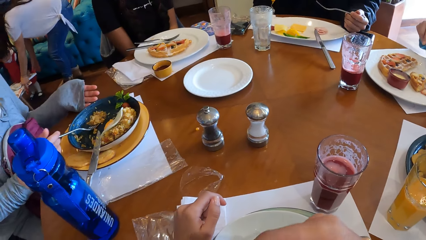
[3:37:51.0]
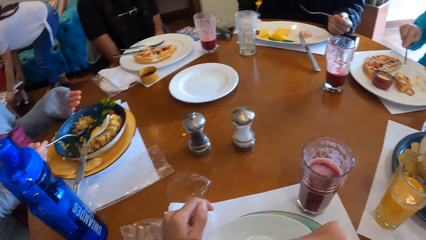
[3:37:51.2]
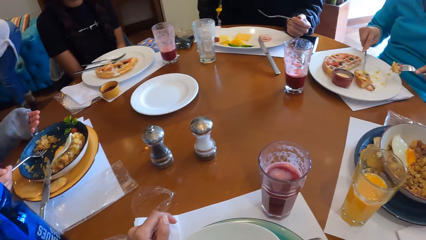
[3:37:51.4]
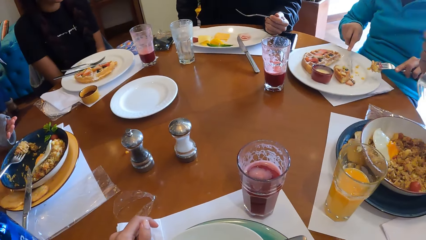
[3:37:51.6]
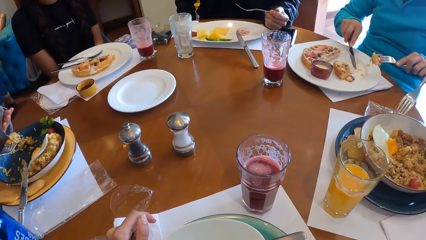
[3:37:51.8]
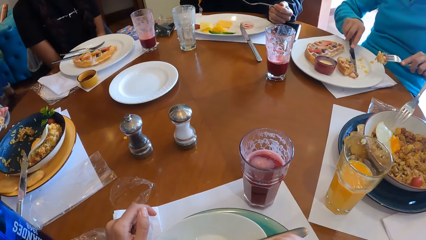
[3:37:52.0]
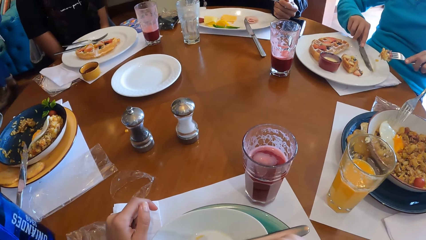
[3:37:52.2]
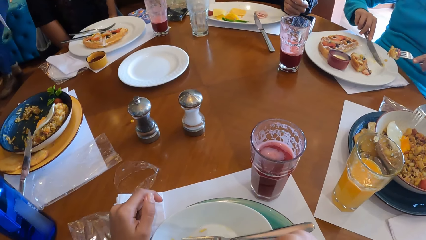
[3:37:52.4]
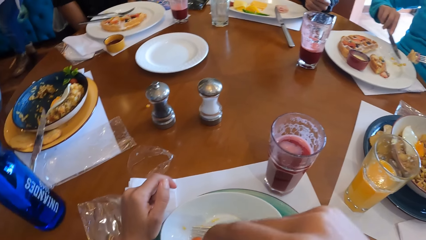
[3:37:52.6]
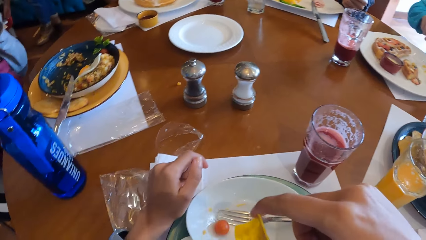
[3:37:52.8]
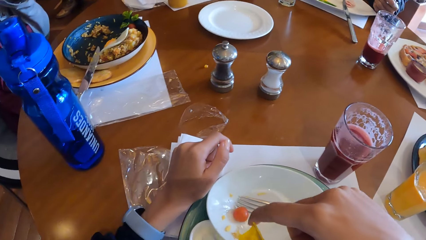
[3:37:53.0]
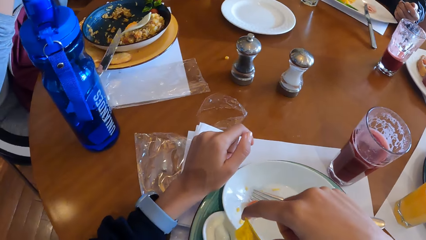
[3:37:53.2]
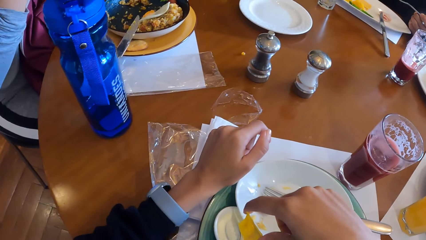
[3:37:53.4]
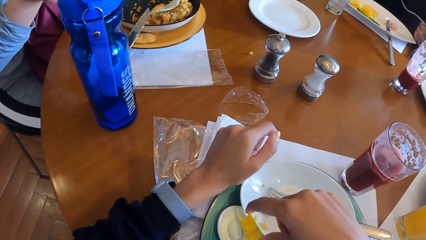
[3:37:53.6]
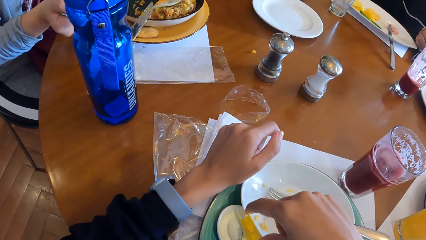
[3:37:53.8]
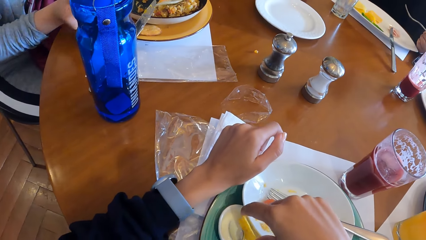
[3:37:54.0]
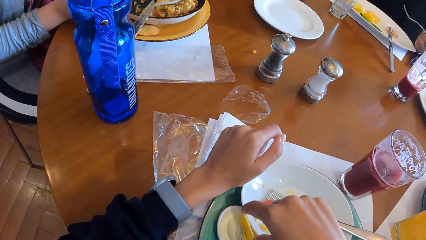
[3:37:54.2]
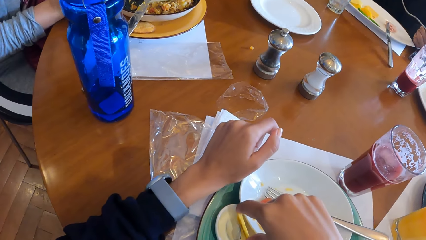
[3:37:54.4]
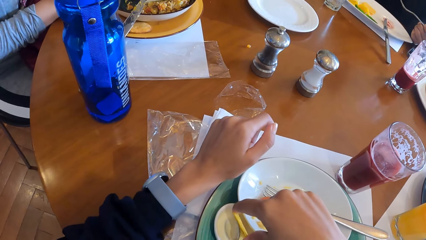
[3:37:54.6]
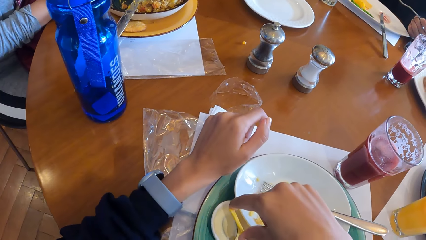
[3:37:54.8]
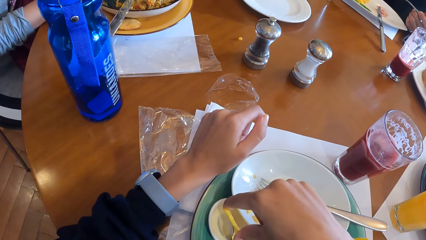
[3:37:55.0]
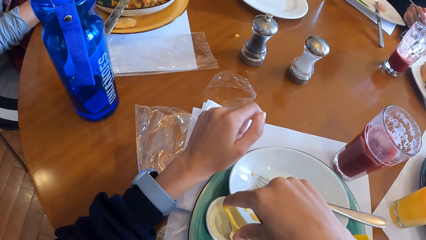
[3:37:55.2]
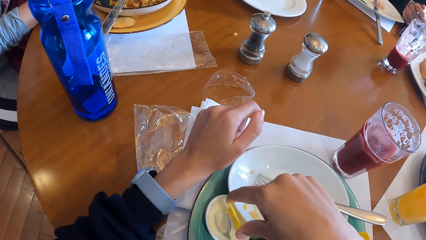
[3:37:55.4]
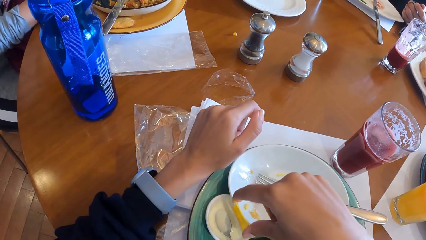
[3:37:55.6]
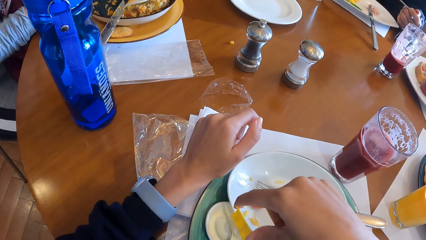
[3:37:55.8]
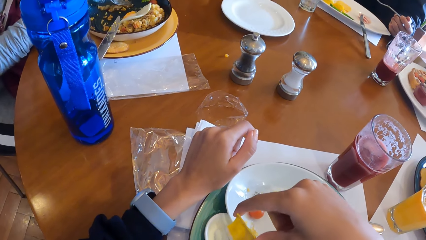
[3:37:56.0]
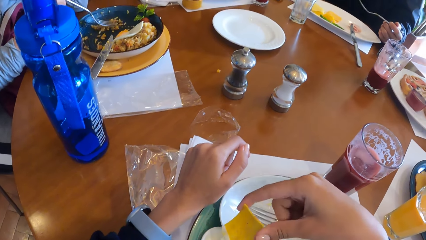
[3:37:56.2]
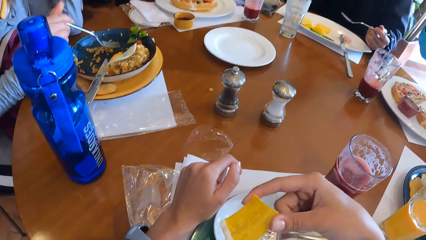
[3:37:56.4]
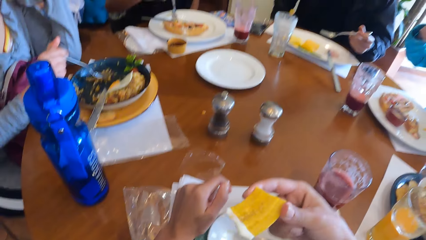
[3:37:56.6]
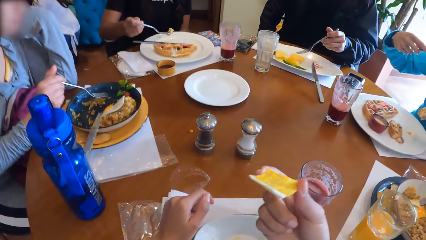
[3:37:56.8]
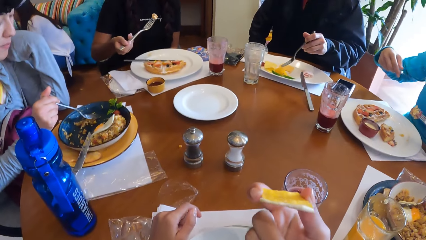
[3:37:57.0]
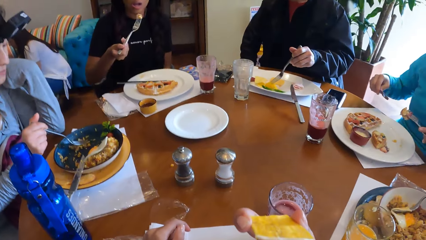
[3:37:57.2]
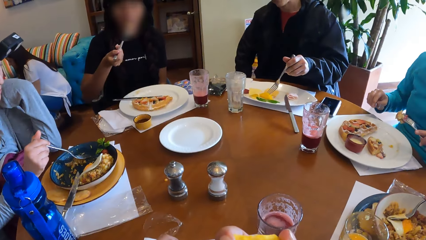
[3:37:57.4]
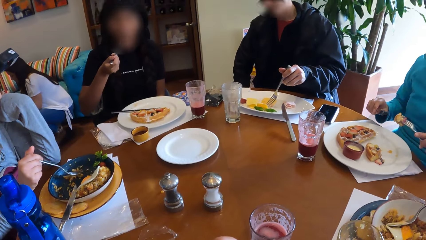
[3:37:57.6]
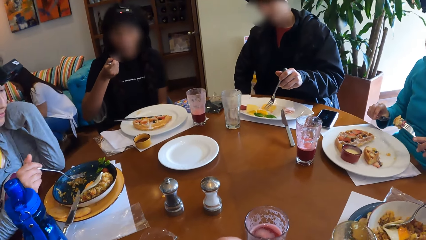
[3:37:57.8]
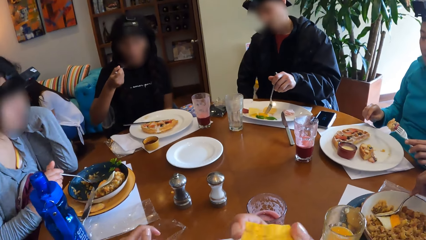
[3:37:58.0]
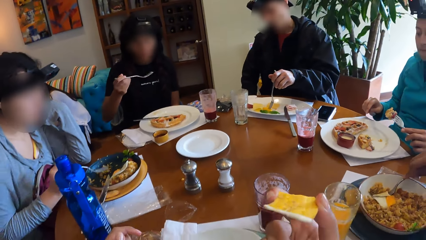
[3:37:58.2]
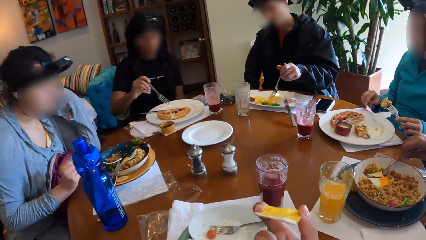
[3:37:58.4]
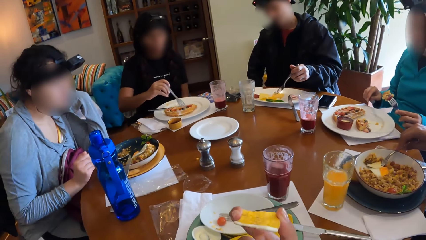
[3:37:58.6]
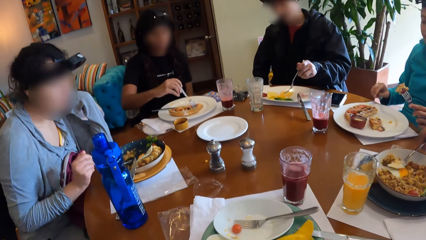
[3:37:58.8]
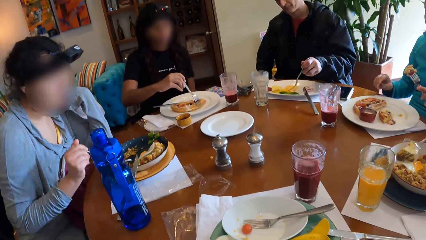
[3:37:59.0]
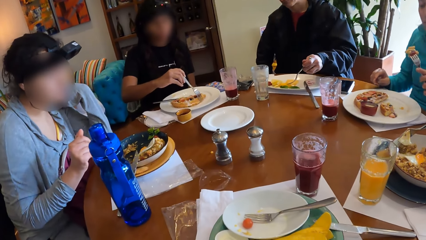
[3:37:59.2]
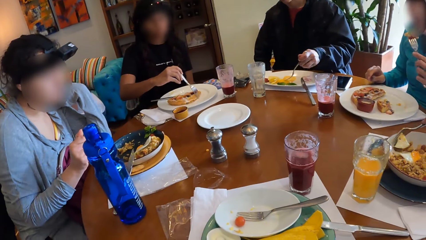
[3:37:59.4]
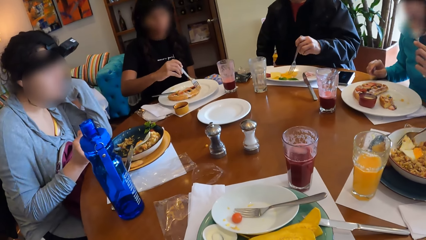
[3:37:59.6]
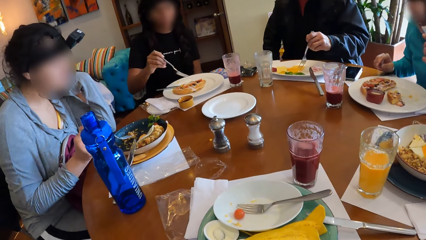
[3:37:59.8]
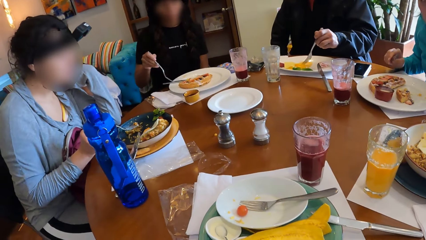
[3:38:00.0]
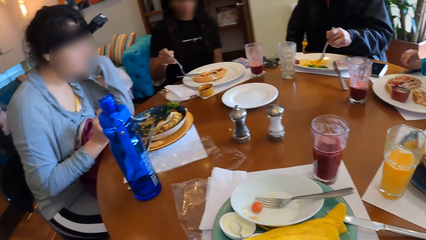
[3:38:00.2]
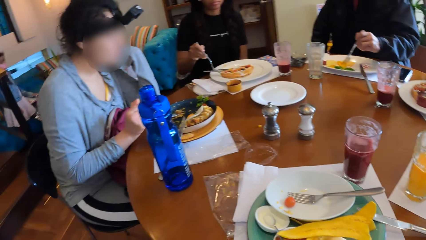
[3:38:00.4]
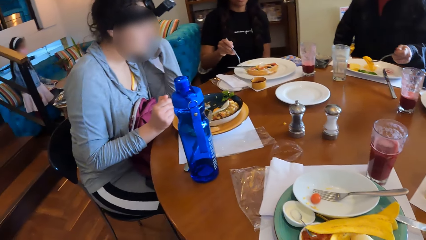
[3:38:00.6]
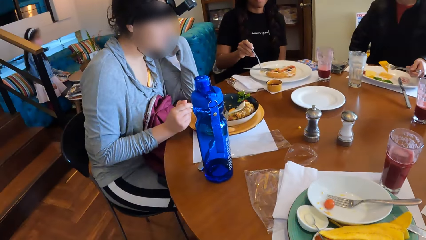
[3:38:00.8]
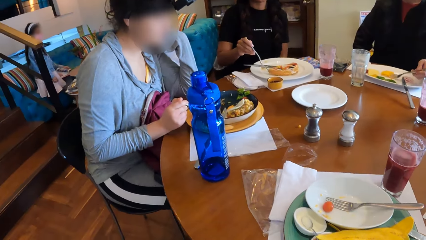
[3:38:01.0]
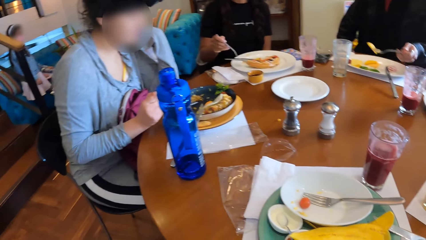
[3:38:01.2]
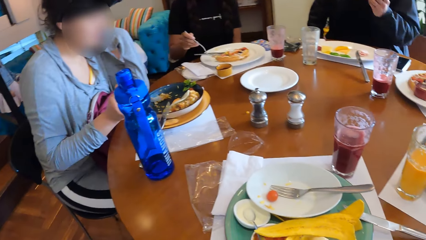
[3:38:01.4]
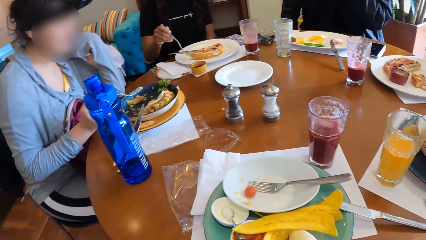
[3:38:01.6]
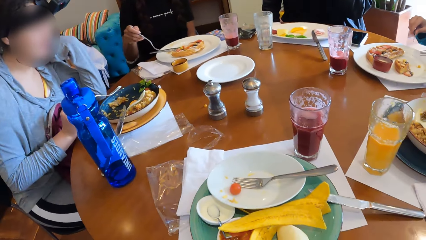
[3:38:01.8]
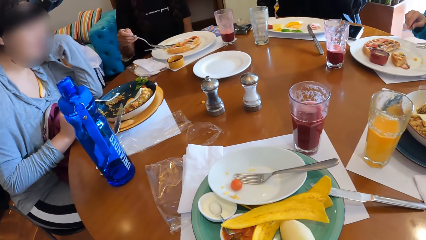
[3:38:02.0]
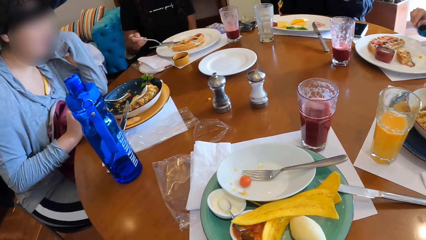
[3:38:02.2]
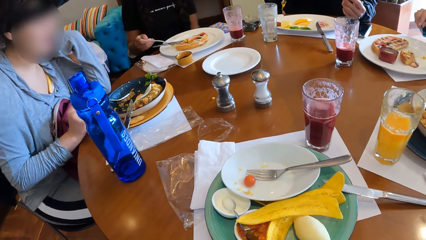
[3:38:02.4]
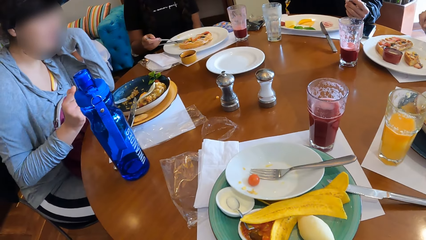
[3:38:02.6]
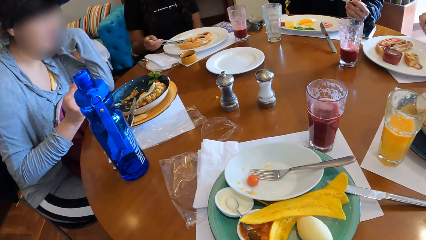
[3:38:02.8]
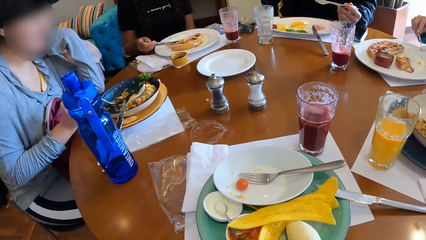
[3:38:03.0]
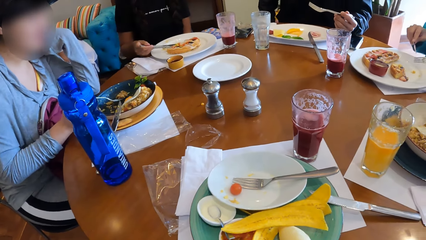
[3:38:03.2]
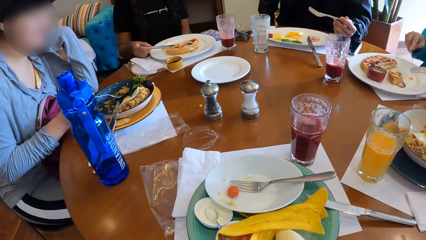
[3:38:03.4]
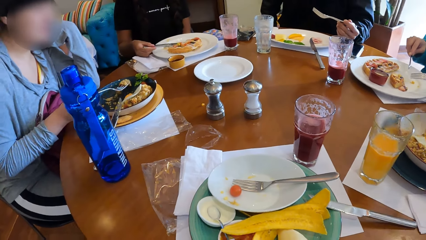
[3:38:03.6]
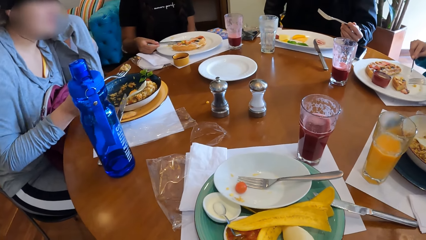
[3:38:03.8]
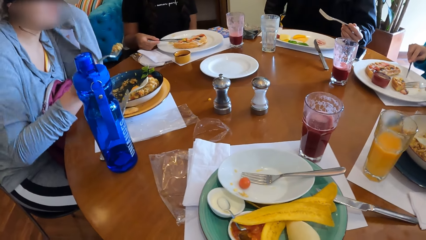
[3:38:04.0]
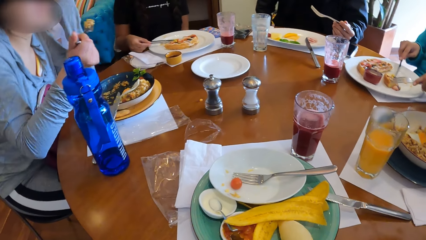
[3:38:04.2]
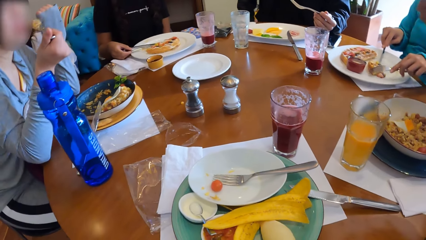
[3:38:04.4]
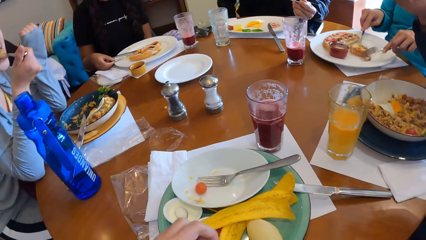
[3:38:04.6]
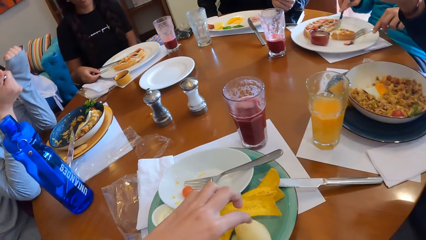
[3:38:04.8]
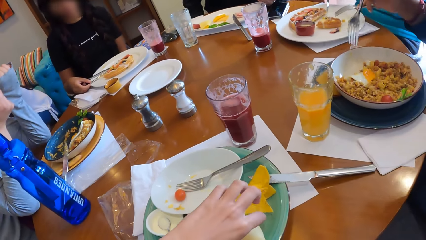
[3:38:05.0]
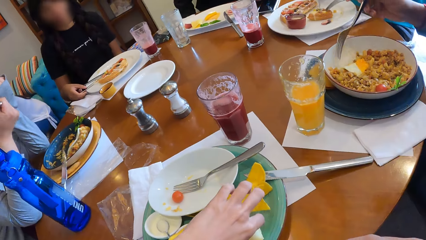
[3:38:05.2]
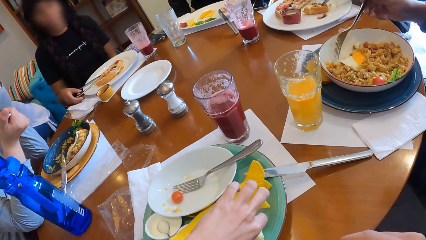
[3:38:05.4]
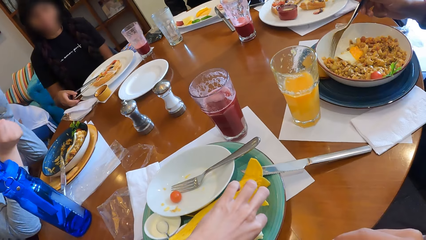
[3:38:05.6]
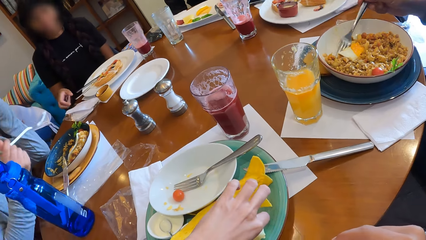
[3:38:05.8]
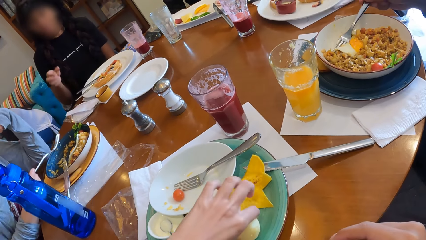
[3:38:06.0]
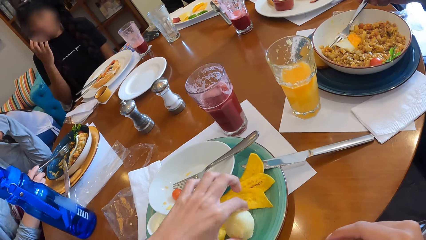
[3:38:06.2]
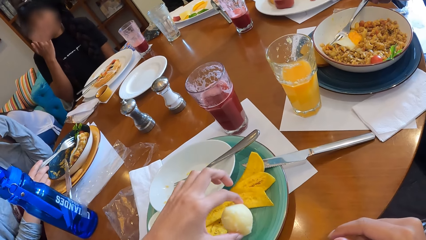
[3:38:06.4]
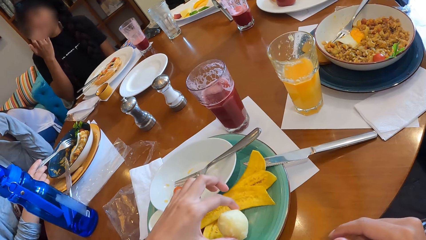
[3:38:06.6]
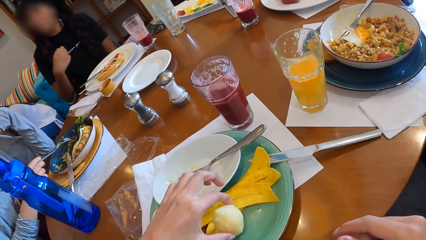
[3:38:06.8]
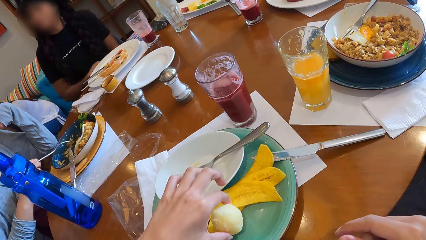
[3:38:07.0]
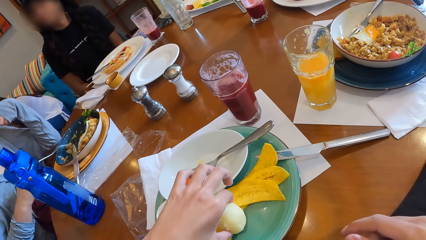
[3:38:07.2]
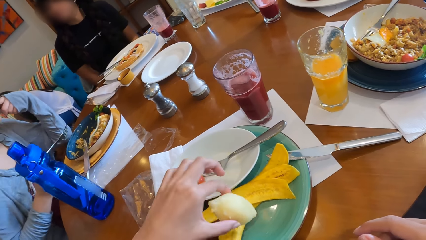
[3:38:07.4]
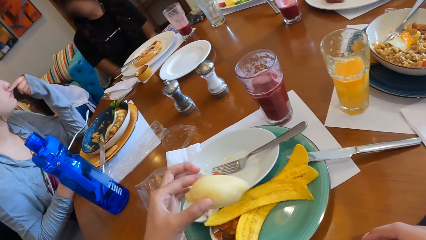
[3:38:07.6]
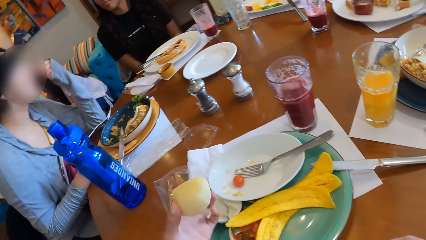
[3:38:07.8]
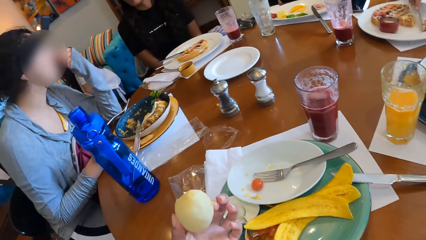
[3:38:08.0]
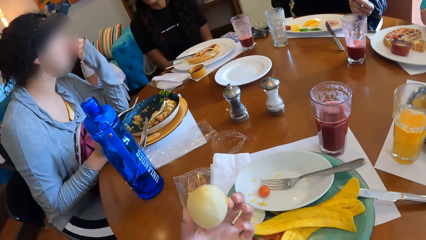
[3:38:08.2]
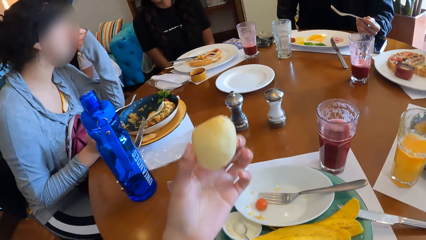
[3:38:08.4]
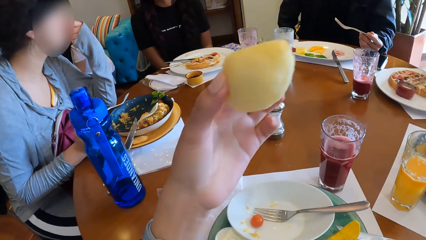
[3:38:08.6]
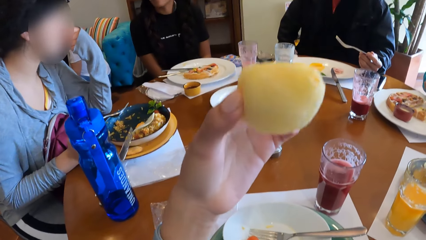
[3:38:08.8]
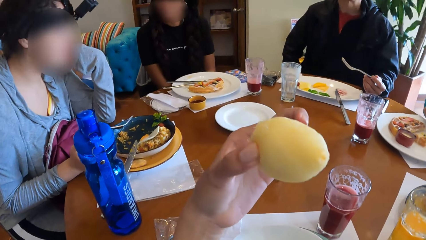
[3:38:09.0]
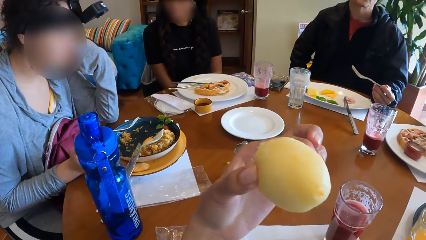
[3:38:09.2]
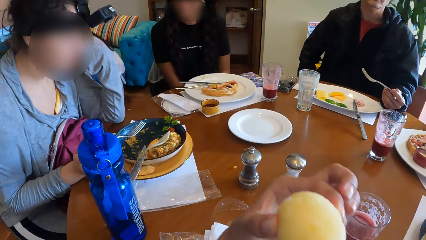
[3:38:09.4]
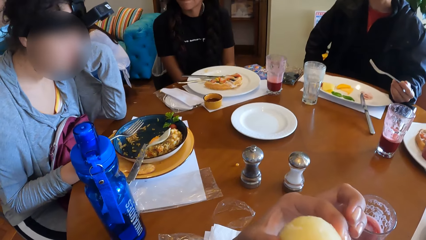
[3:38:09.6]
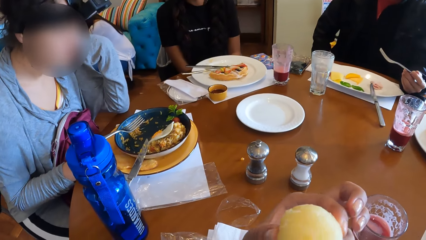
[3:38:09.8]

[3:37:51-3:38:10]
A woman holds a table with her hands. A lady scoops food in the plate. Another woman gathers some pie remnants with the knife in her right hand. The camera wearer dips the plantain in the cream in the sauce plate with her right hand. Another lady scoops food from the plate and eats her food with the fork in her right hand. The camera wearer eats the plantain chip in her right hand. The other lady moves pizza in her plate with a fork spoon. A man eats food in his fork spoon. Another man scoops from the plate with a fork spoon. The first lady stirs food in the plate with a spoon. The first lady scoops food. The other lady places her fork on her plate. The first lady eats food in the spoon. The camera wearer picks a slice of yam or pastry in the tray with her left hand. A third man drops the spoon in the food plate. The first lady stirs food in the plate with the spoon. The camera wearer stares at the pastry in his hand and lifts the hand with the pastry.
